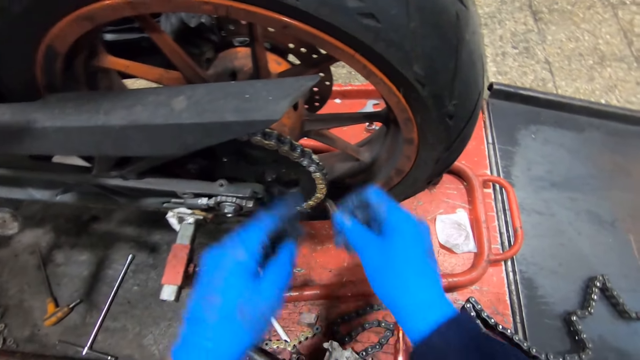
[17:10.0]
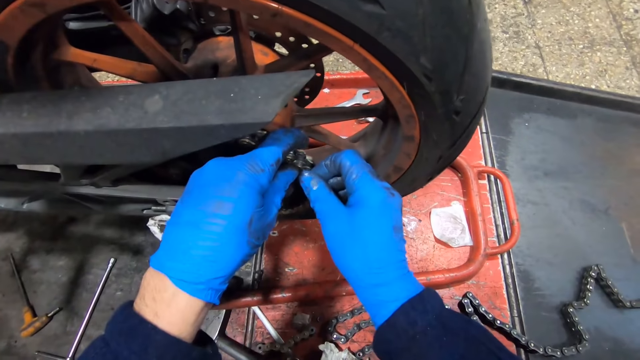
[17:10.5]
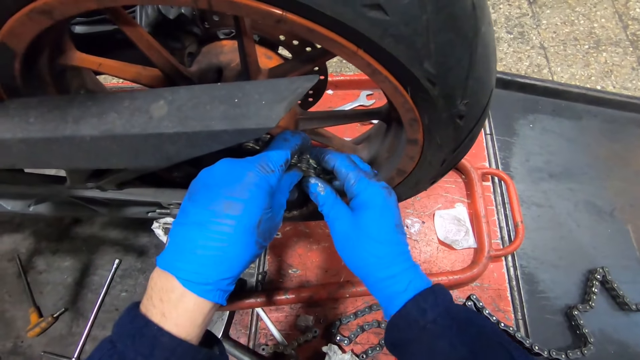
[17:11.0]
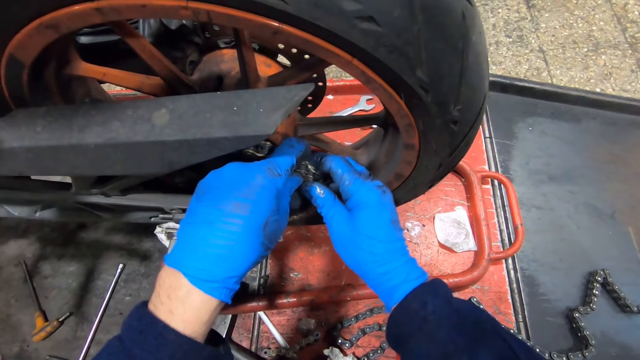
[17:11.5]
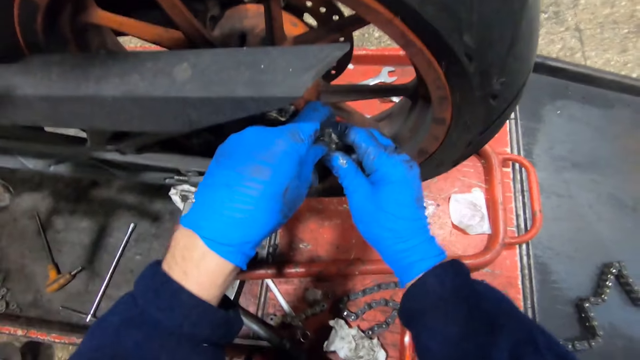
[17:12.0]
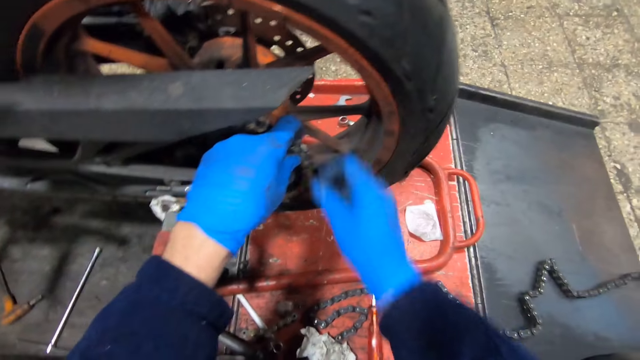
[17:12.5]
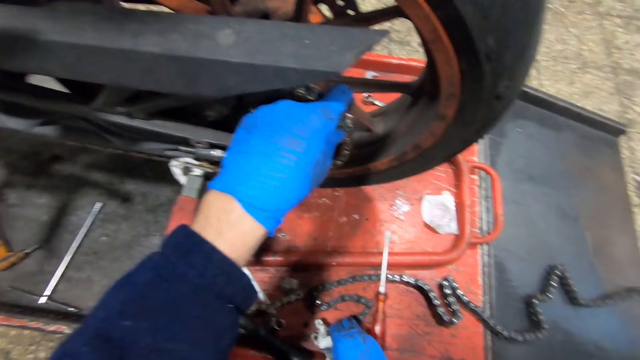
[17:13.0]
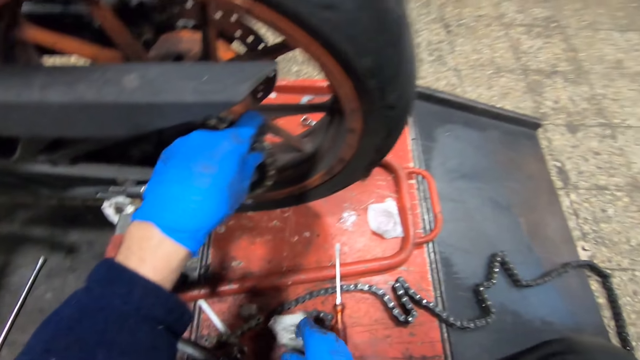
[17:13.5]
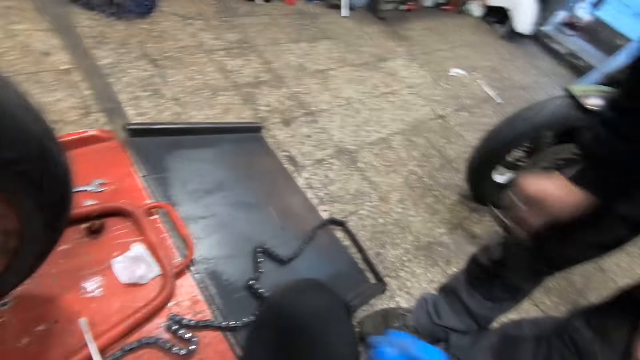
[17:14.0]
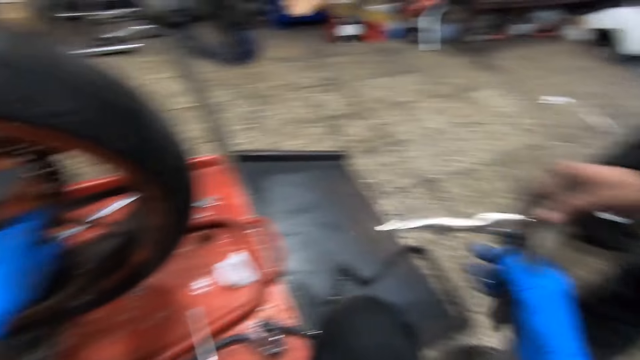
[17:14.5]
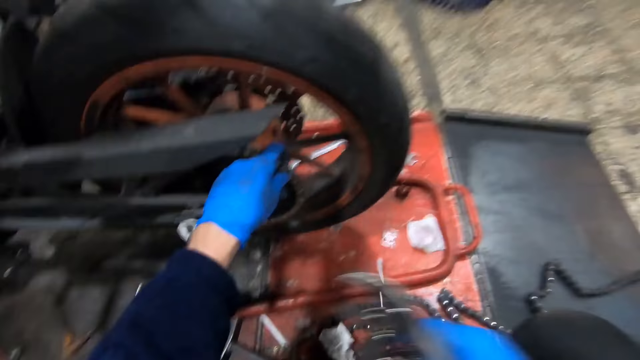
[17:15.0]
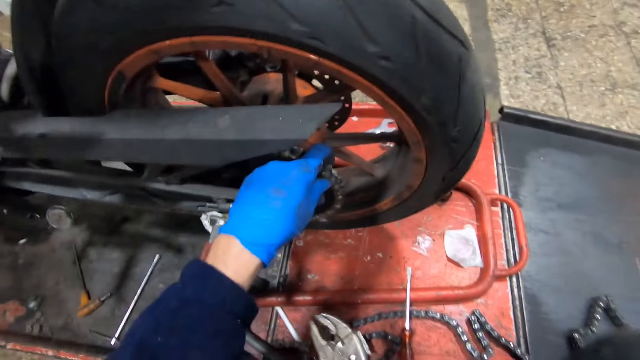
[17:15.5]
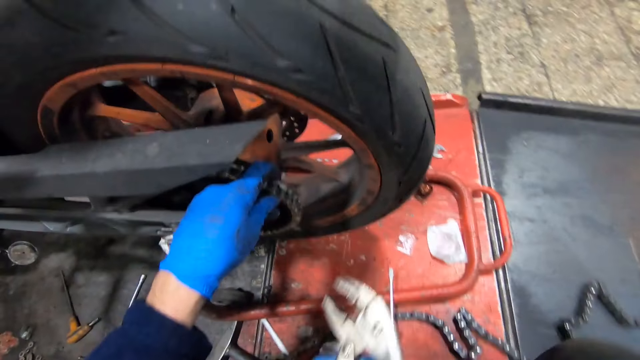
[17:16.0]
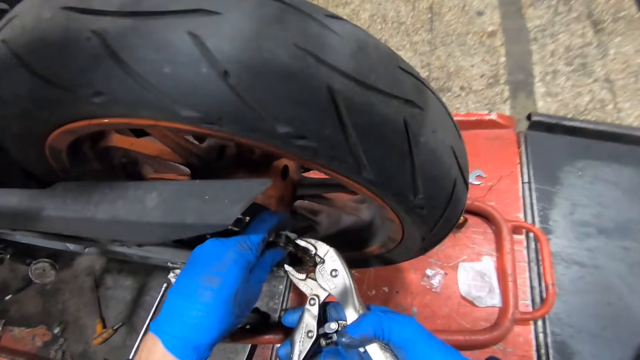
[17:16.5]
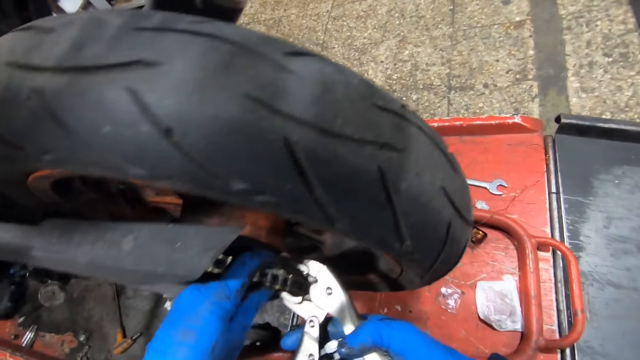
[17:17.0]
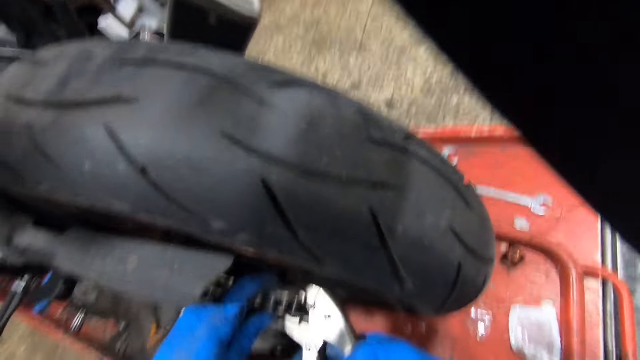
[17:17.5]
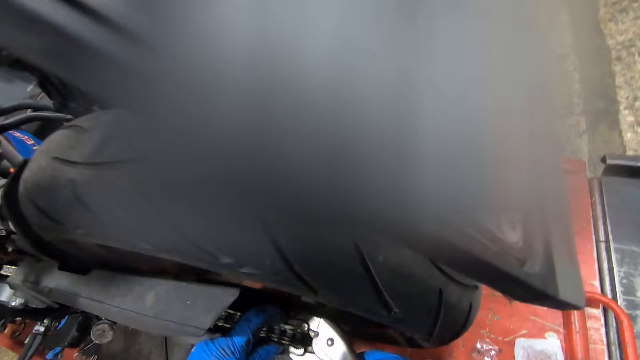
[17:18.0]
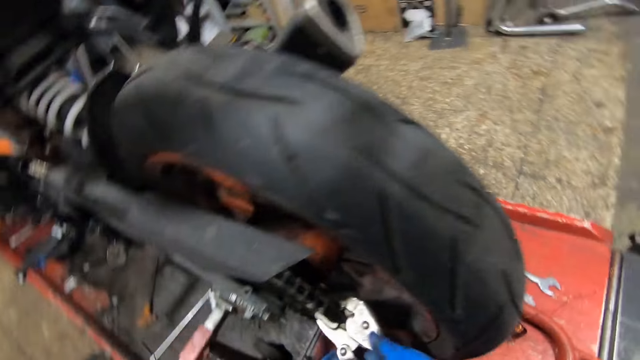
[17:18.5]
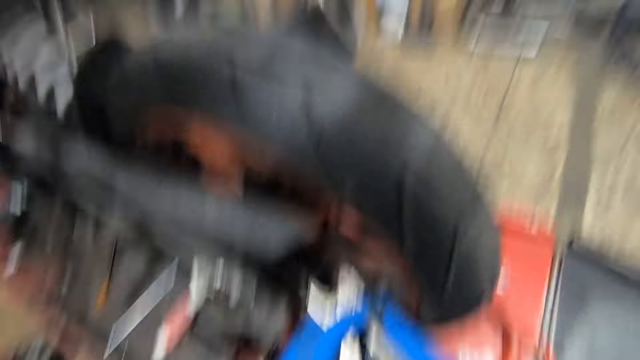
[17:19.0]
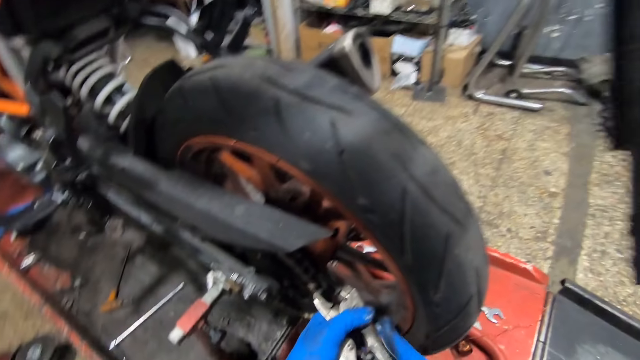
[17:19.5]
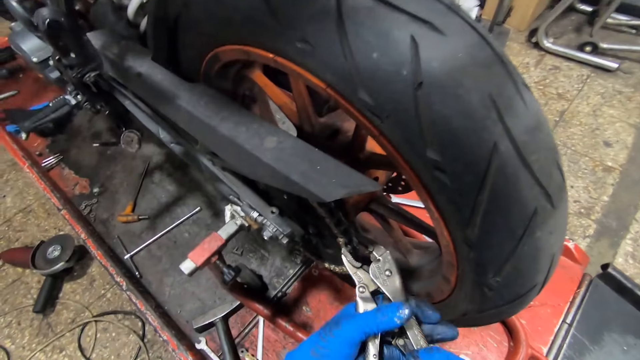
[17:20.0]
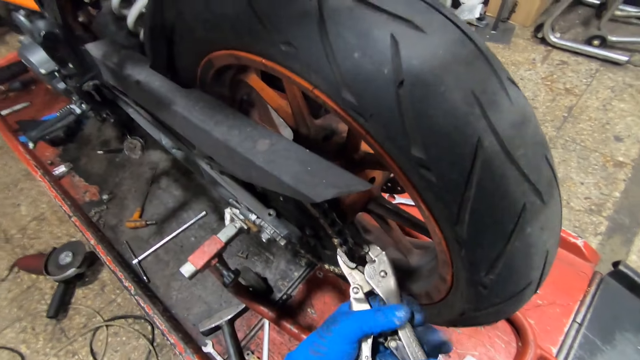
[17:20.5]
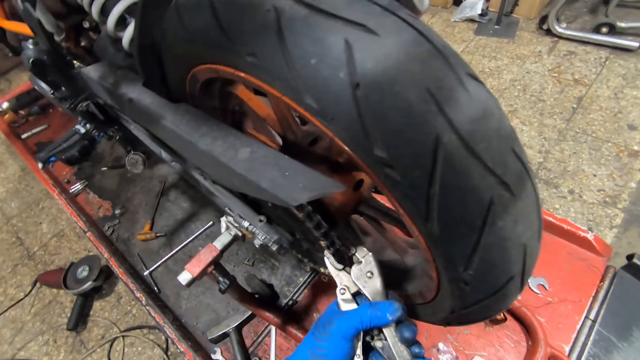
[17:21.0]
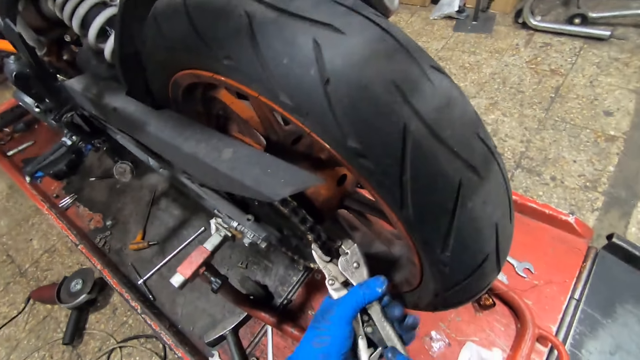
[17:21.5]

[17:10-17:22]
The camera wearer fixes the rivet pin on the bike chain with his two hands. He cleans his right hand on the cloth on the table. He collects a pair of pliers from a man with his right hand. He fixes the wire with the pliers. He tightens the rivet pin on the bike chain with the pliers in his two hands.

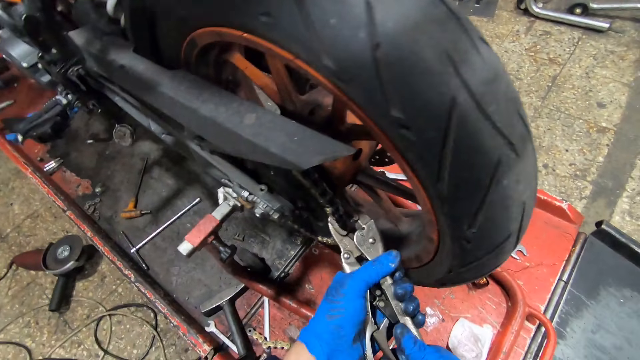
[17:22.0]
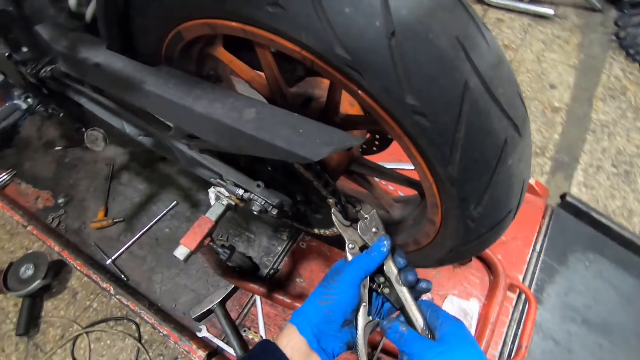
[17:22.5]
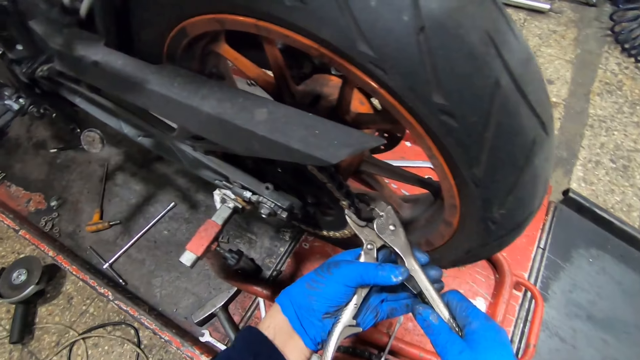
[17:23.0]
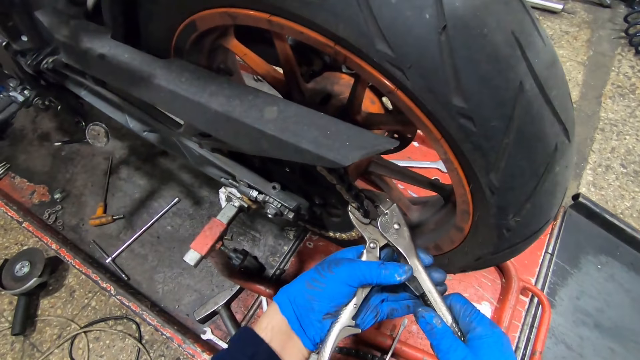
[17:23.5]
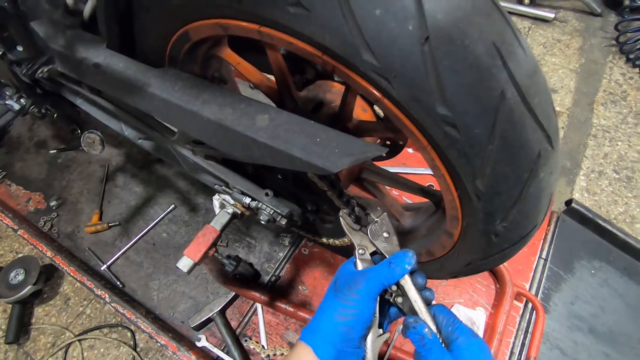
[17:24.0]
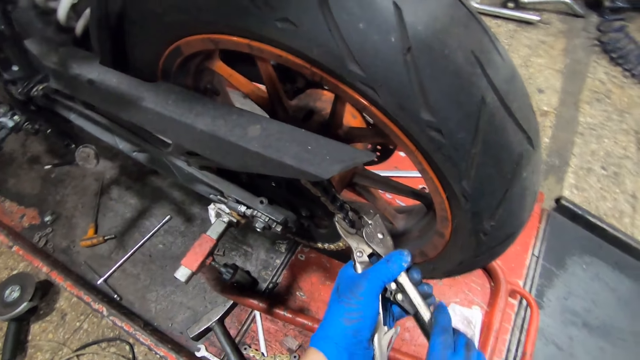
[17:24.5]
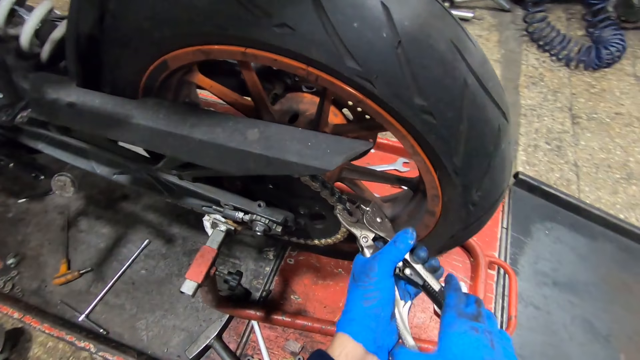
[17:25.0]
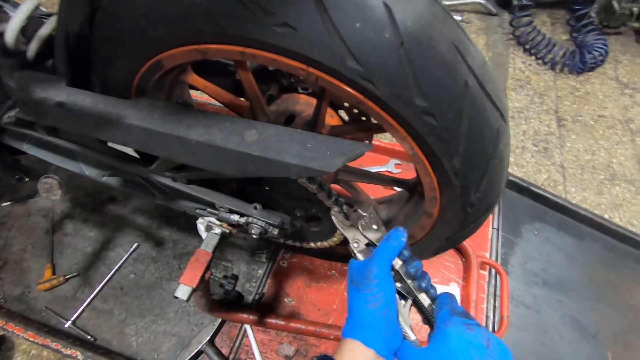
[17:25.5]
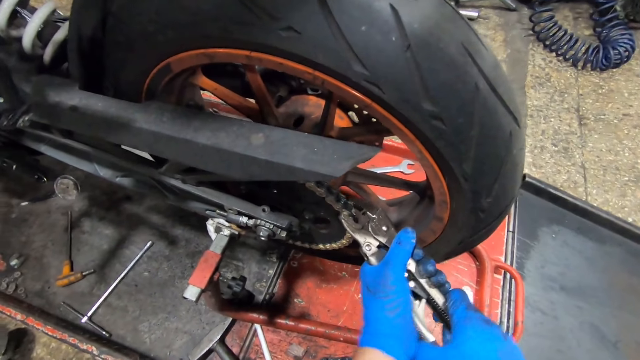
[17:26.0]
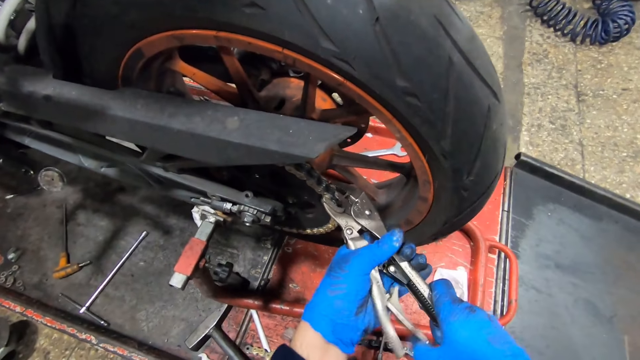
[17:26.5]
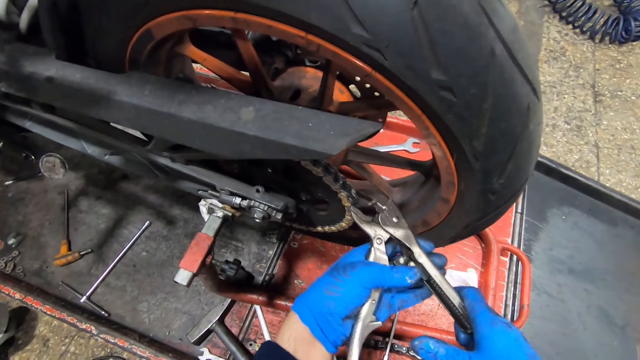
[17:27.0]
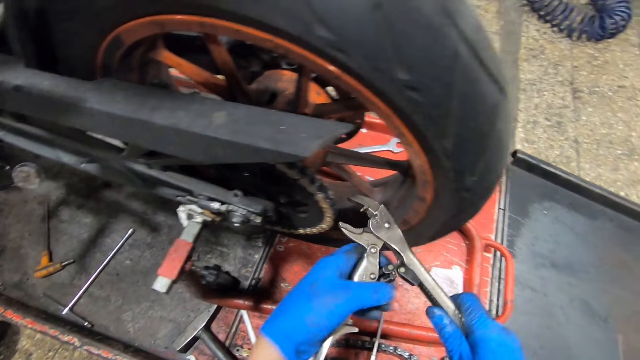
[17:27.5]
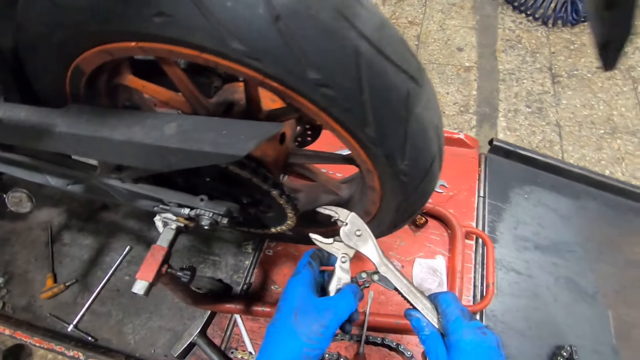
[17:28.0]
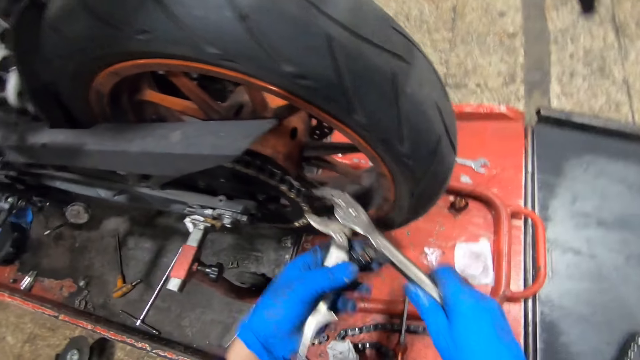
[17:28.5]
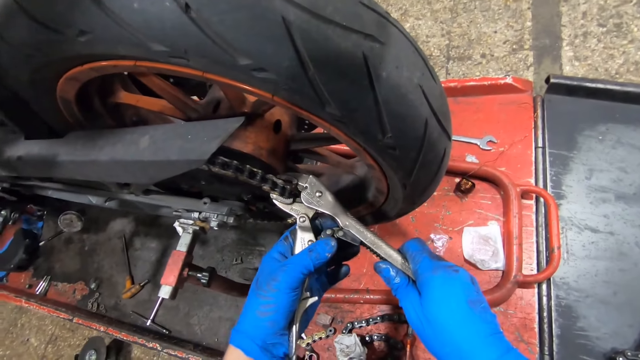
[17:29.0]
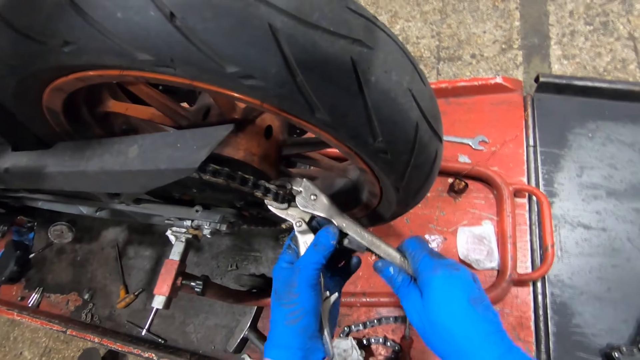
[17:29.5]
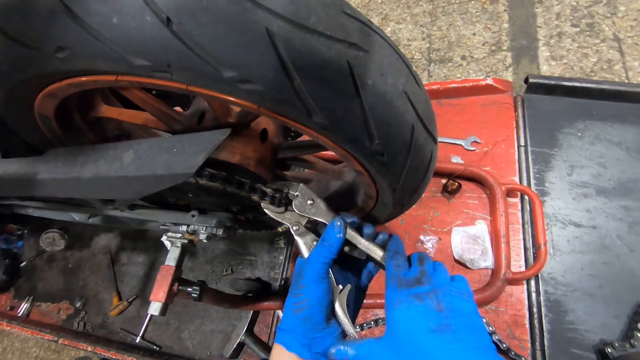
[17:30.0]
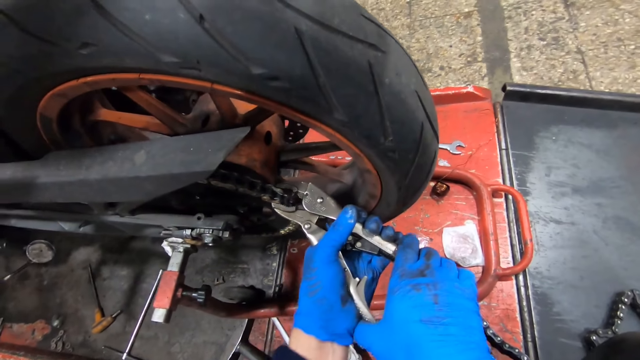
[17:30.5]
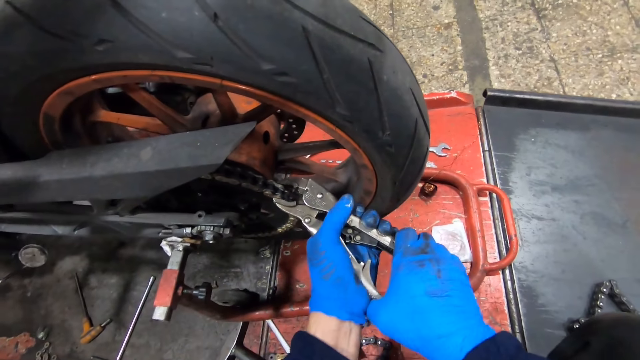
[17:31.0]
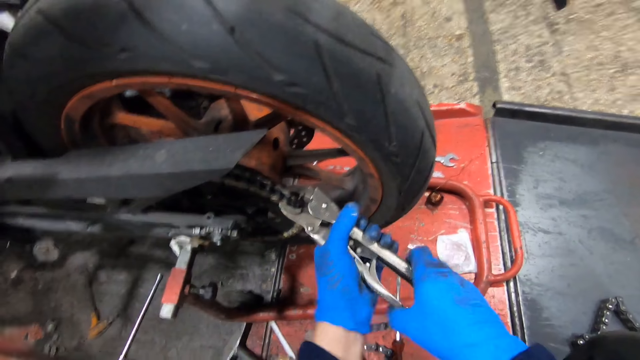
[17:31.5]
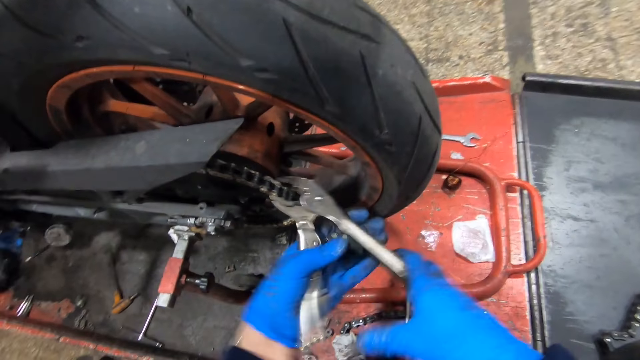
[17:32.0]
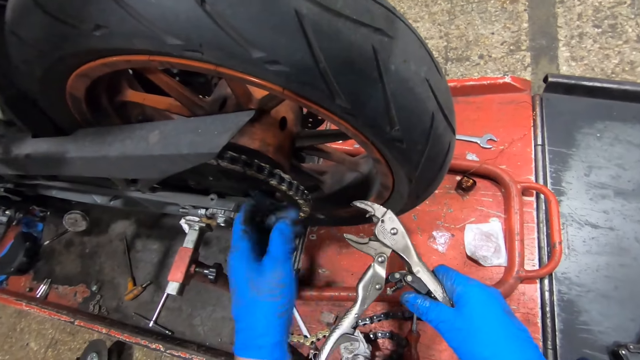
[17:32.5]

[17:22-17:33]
The camera wearer adjusts the pliers with his left hand. He tightens the rivet pin on the bike chain with the pliers in his two hands.
